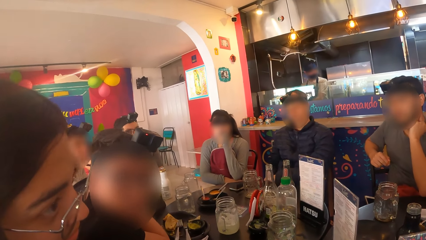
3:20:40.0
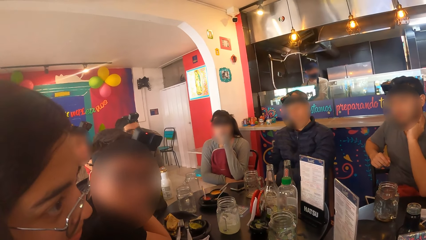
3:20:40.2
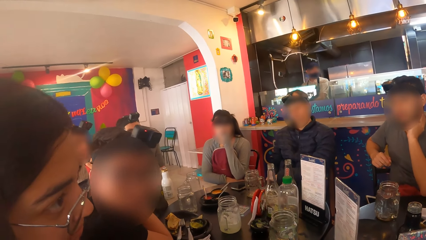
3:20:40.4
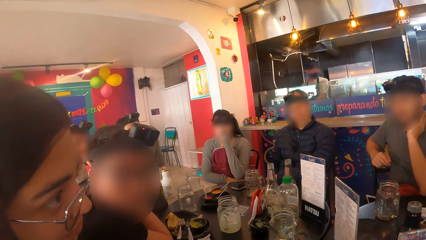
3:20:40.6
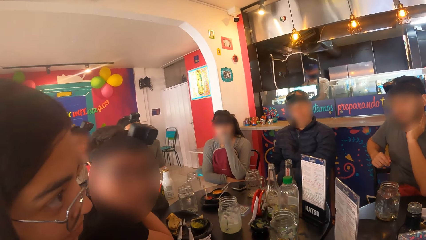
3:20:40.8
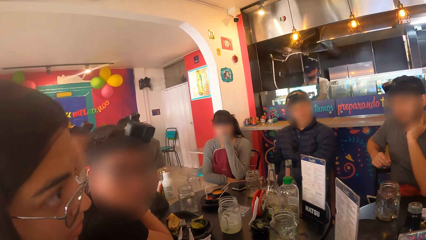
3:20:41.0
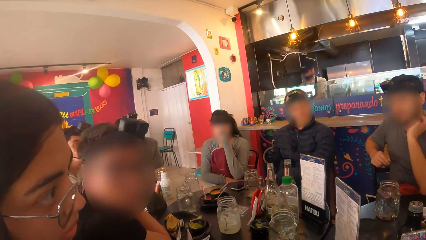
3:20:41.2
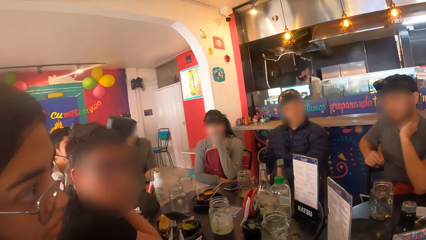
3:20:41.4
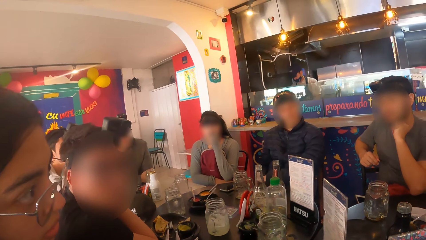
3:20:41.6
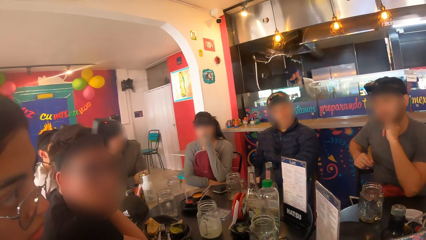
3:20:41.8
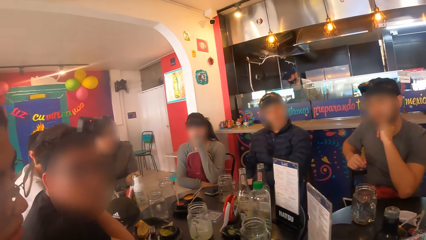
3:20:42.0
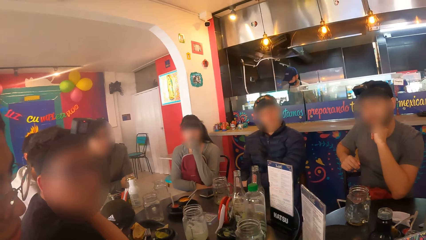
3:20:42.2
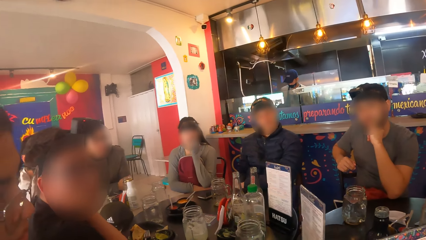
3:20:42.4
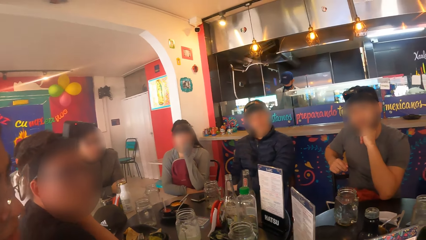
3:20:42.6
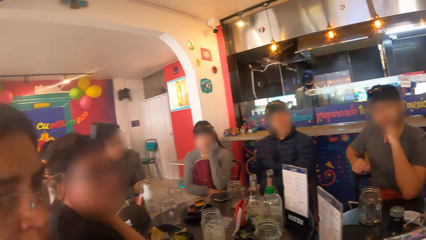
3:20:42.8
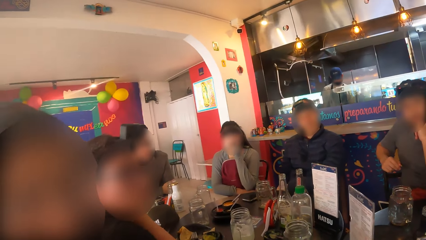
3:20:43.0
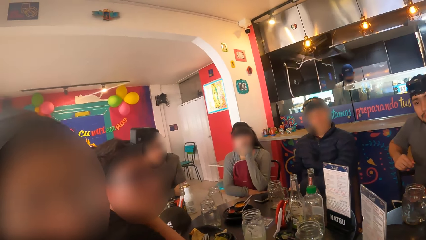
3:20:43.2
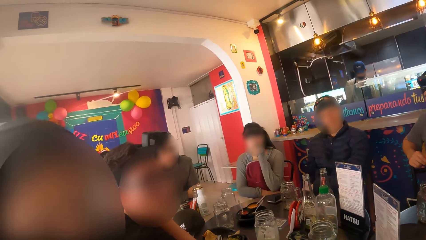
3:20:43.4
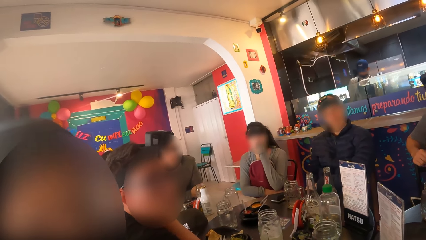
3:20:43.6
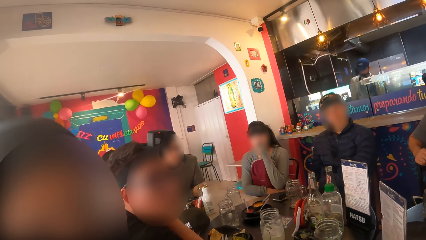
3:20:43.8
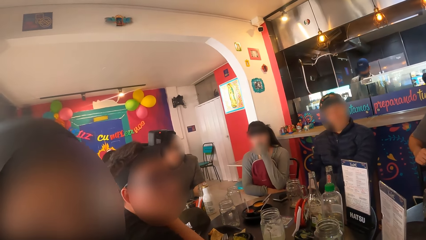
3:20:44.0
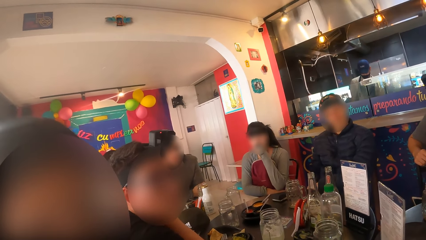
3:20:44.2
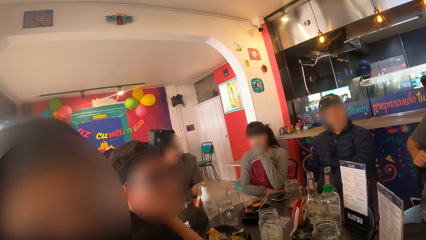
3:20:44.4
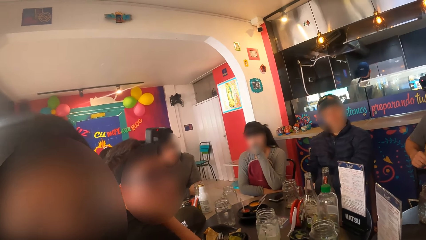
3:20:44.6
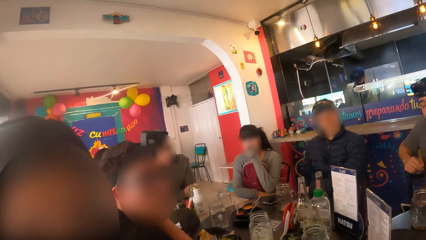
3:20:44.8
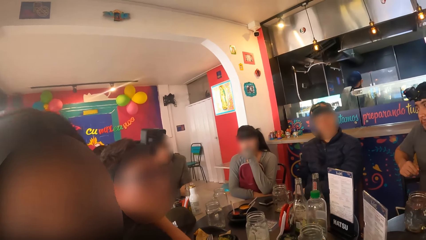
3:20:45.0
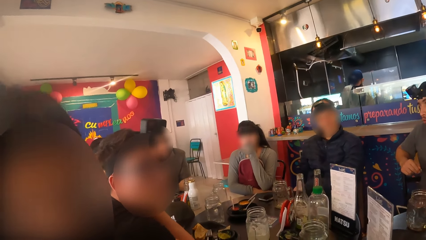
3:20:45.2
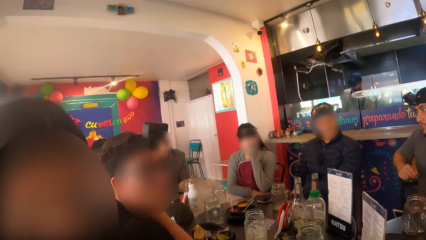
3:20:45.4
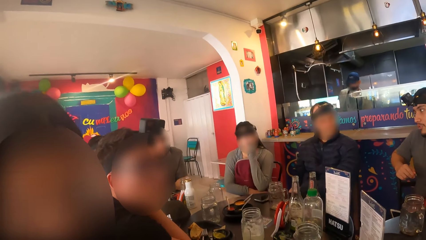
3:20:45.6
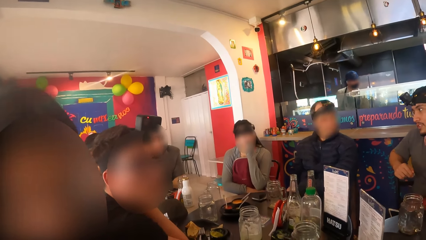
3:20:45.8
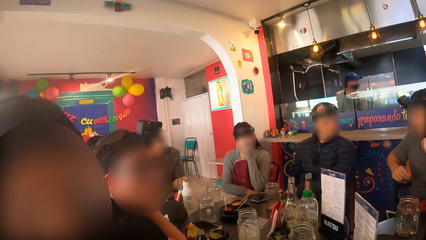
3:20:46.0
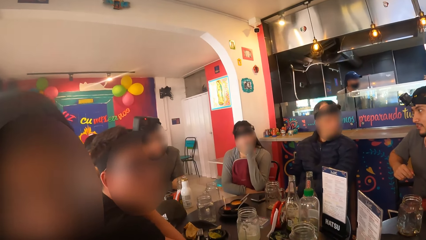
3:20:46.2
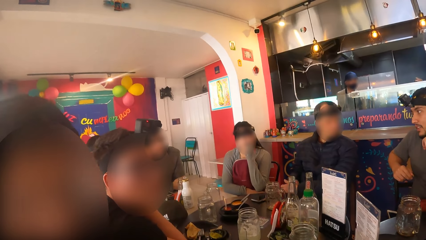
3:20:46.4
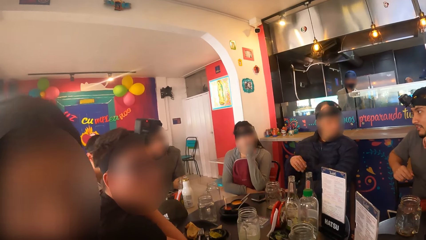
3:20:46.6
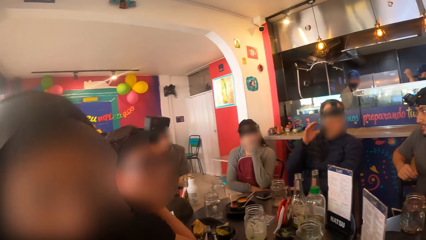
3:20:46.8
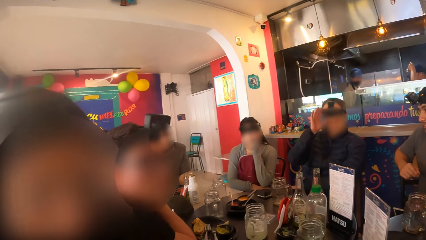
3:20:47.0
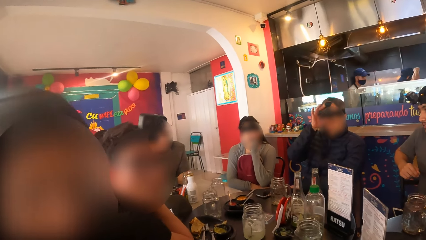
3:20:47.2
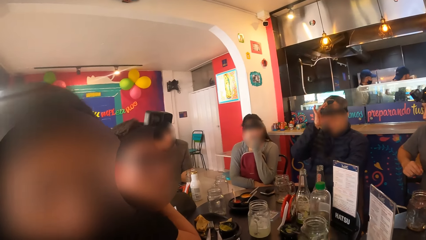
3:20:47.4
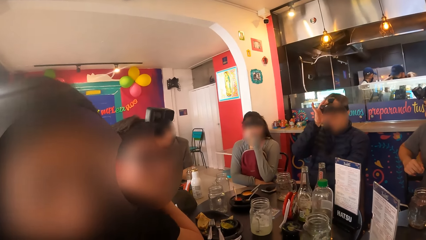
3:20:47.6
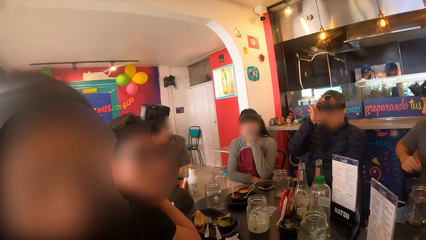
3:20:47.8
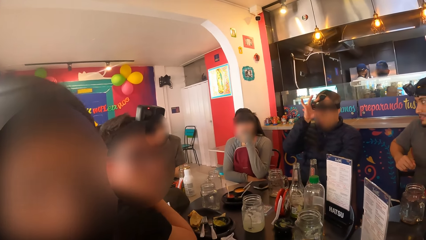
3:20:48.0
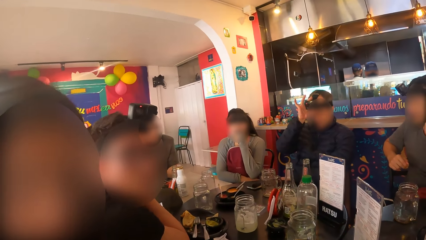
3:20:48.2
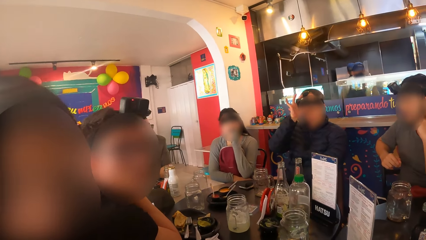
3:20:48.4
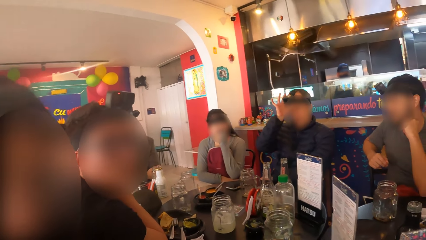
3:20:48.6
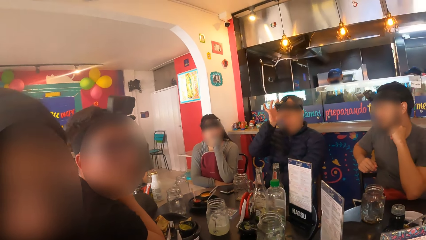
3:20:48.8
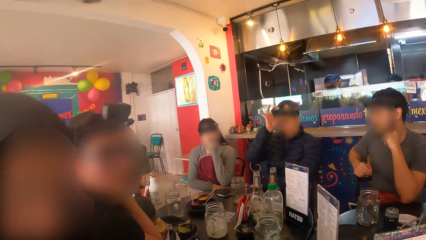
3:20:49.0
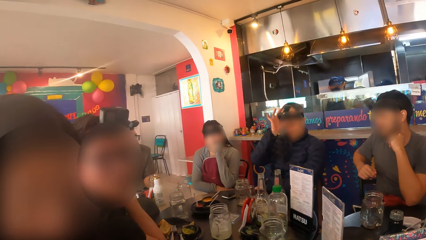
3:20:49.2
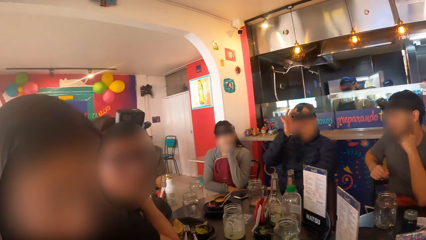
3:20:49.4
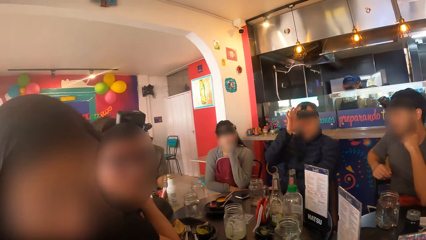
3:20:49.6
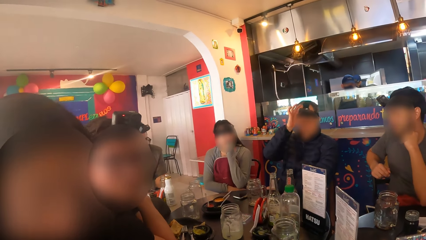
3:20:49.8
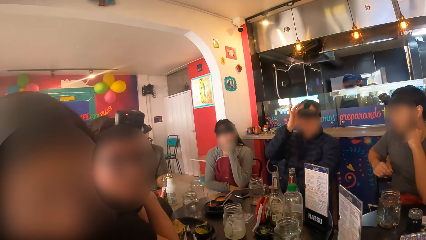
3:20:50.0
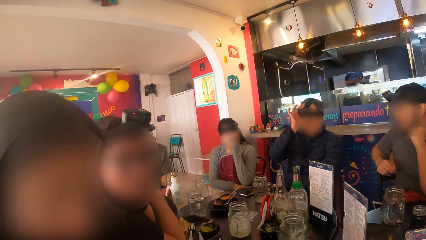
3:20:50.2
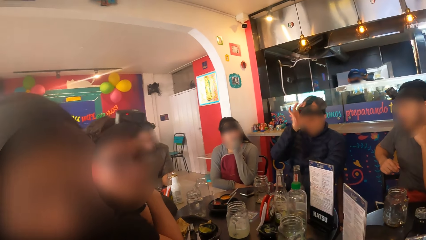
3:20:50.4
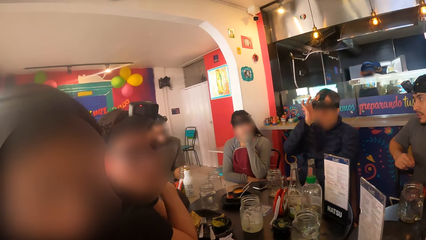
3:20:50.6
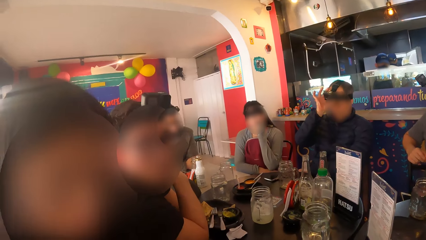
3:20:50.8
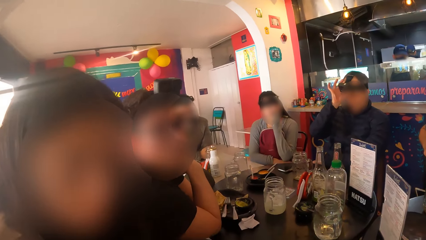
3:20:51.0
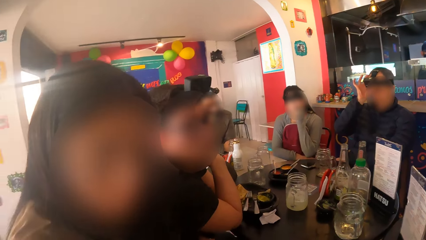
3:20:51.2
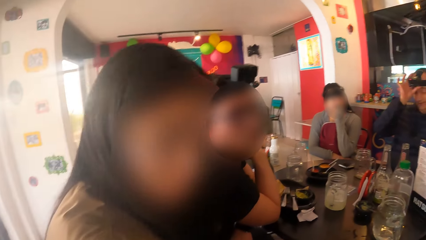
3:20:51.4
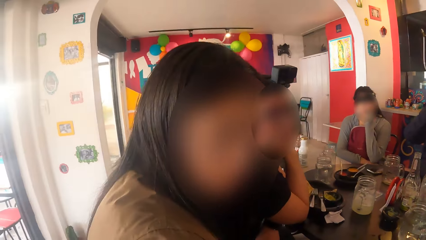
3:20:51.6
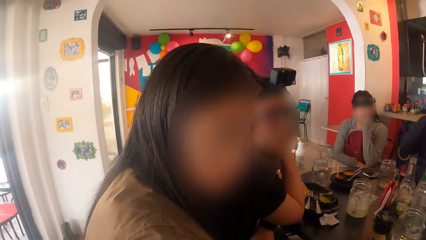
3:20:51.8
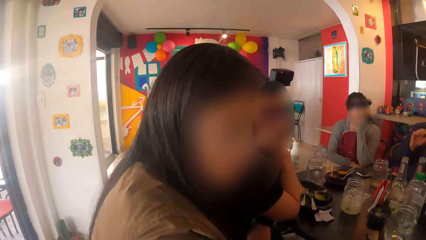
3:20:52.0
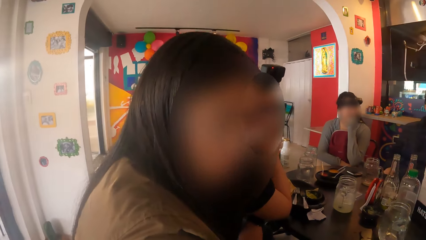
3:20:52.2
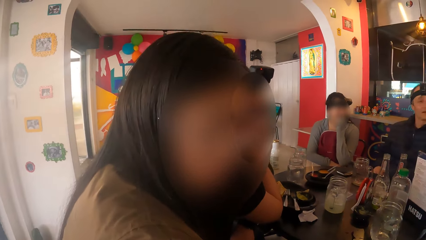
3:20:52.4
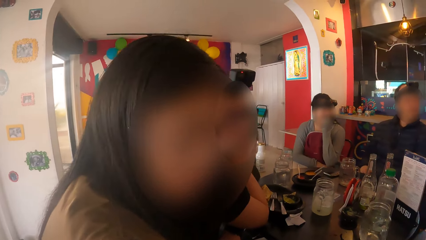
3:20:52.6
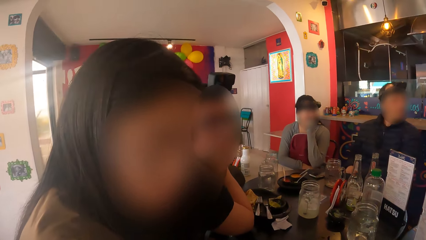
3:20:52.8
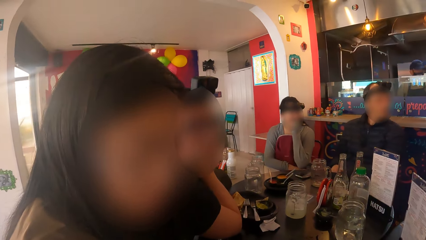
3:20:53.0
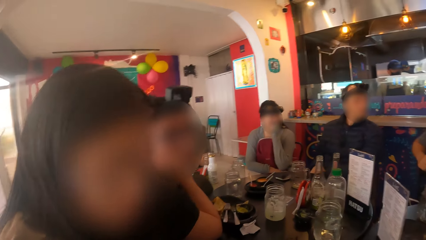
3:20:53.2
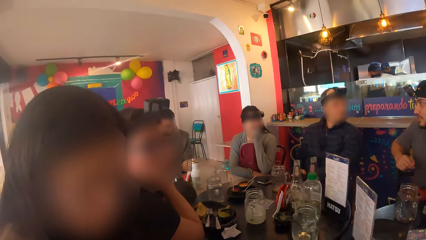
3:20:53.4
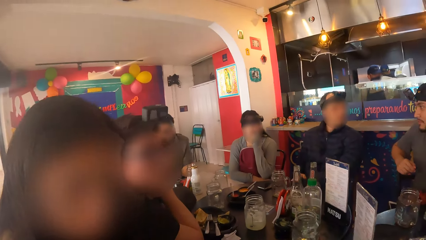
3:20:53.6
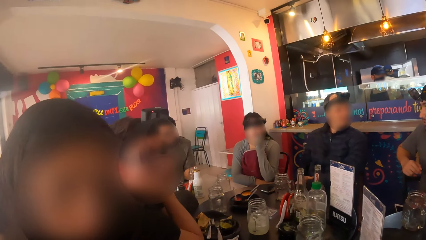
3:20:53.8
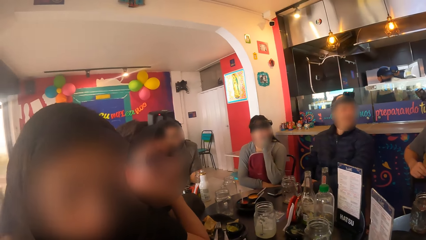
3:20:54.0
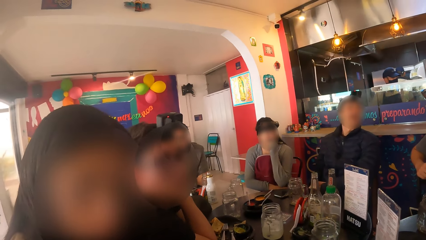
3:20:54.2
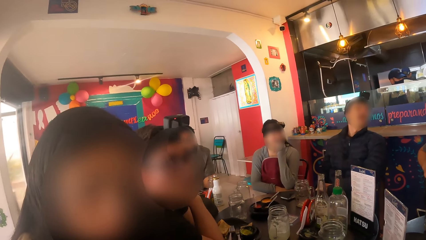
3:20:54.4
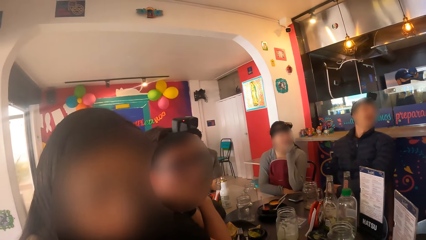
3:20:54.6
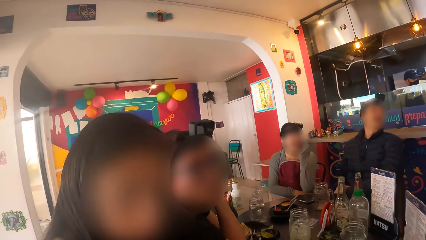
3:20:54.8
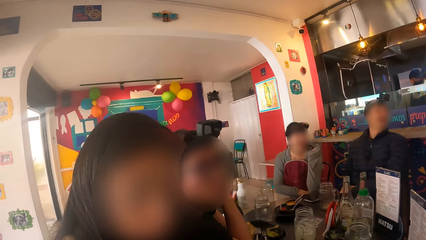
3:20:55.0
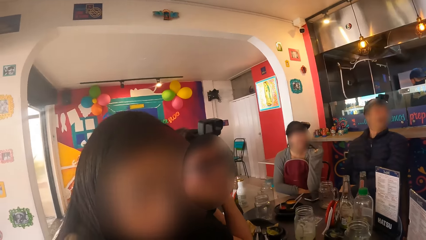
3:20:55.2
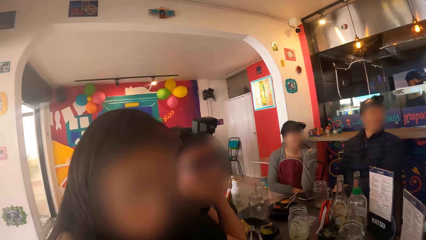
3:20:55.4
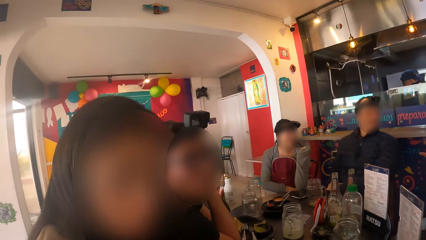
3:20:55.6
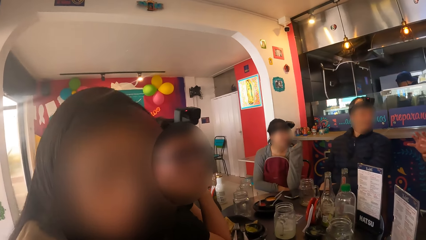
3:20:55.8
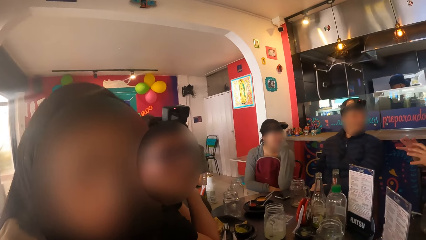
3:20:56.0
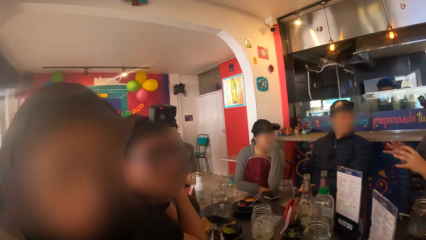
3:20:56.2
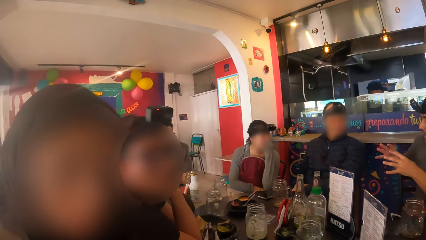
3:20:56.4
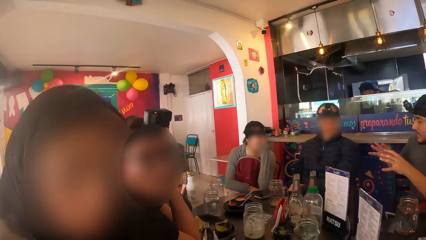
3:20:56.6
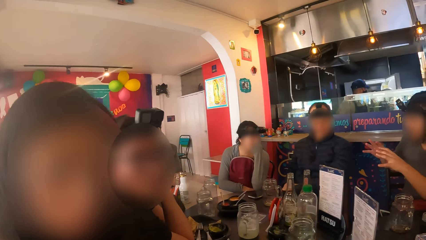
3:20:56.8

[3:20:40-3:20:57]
A woman interacts with the camera wearer. A man interacts with another man and another woman. The second man adjusts the camera on his head with his right hand.
